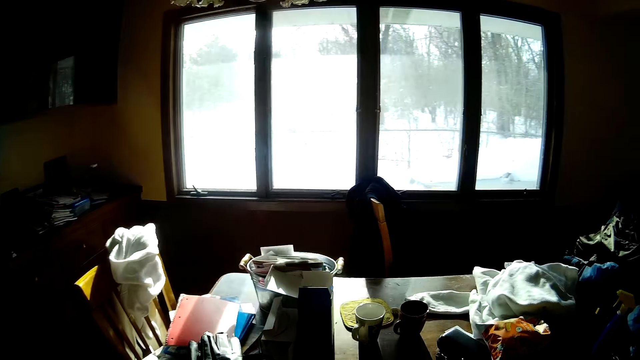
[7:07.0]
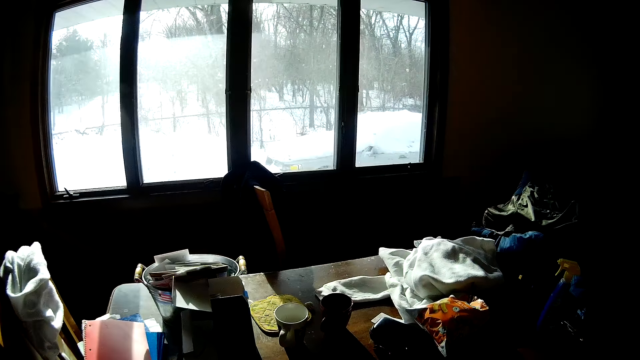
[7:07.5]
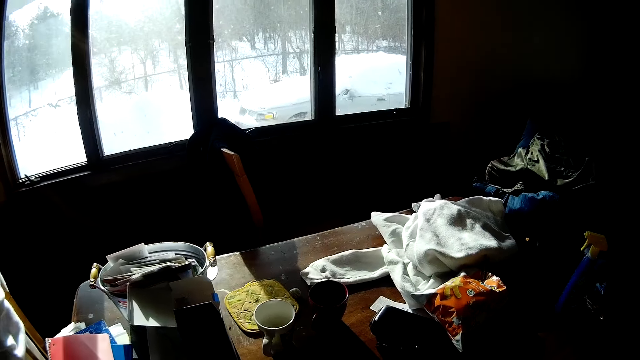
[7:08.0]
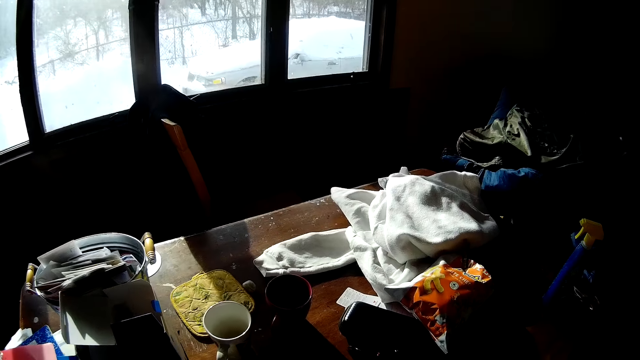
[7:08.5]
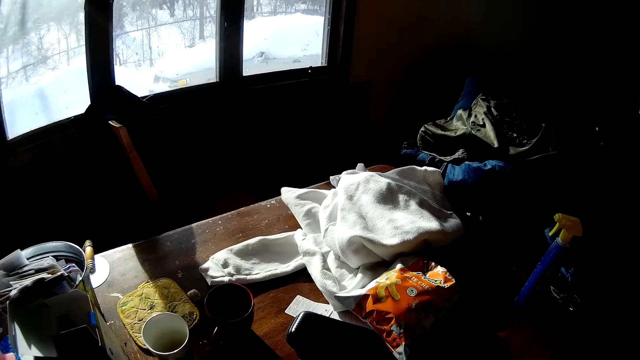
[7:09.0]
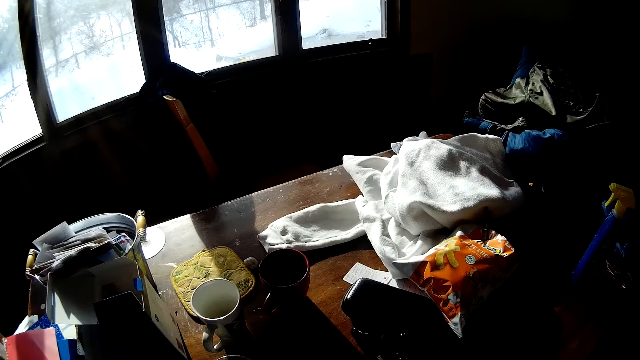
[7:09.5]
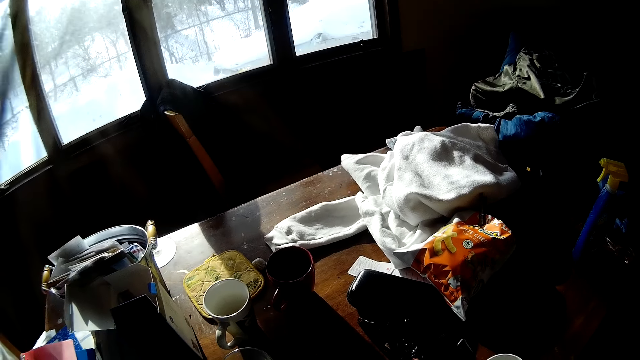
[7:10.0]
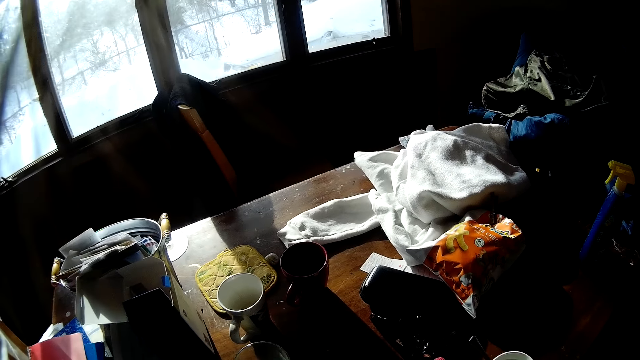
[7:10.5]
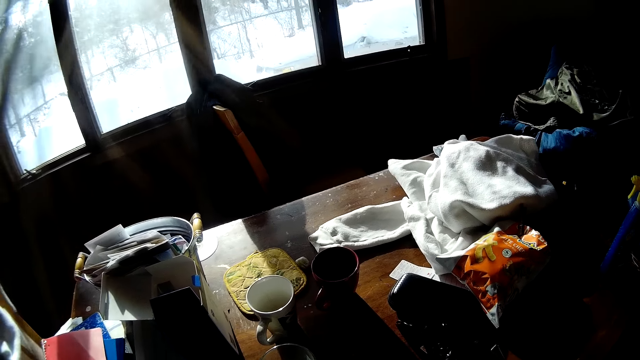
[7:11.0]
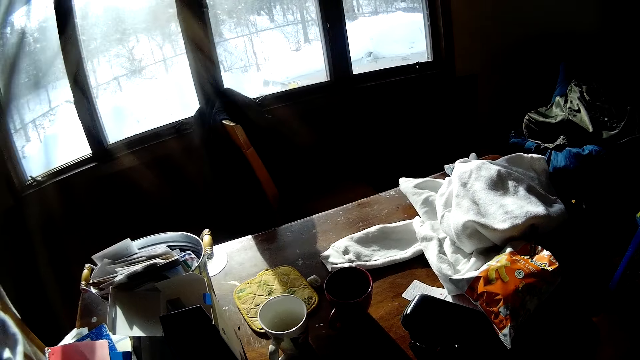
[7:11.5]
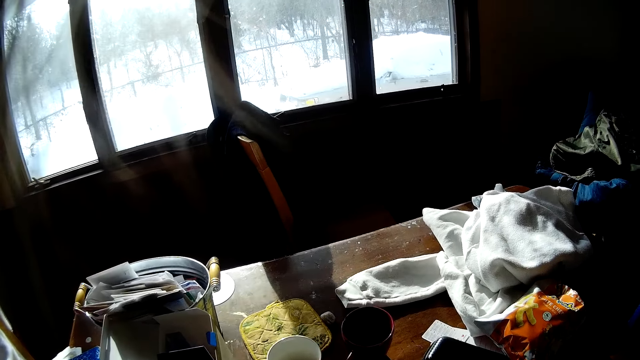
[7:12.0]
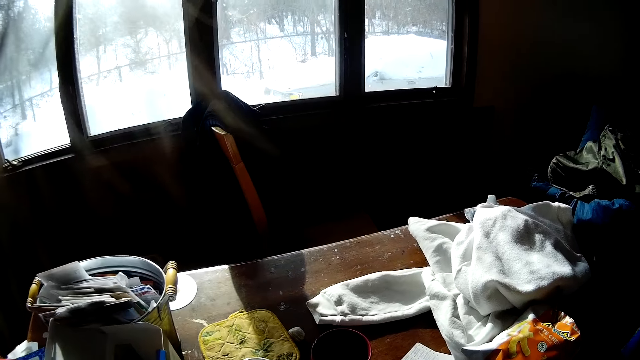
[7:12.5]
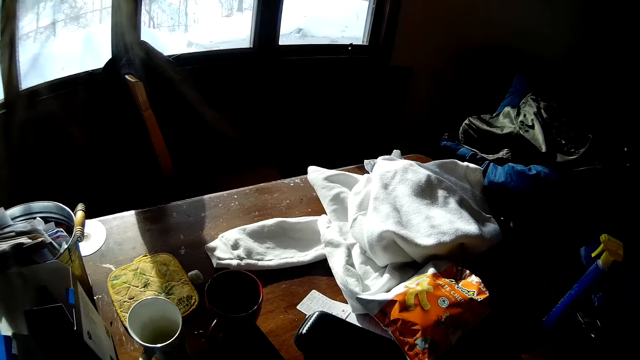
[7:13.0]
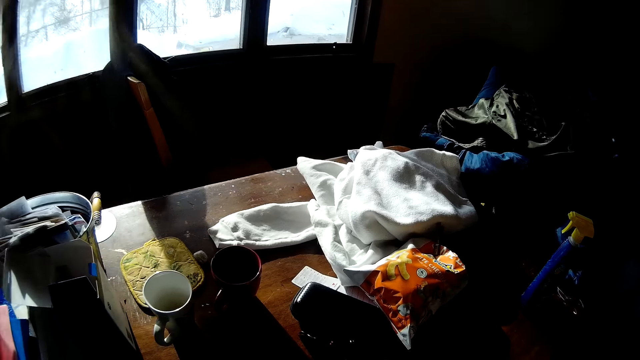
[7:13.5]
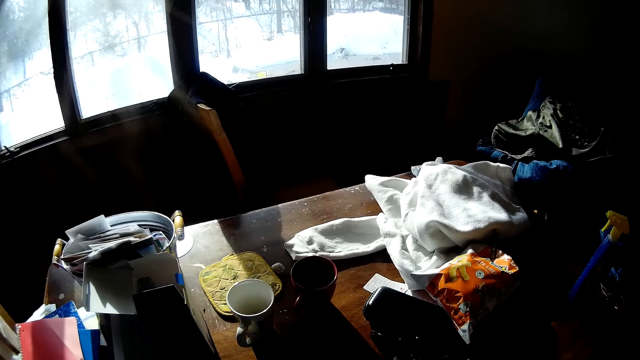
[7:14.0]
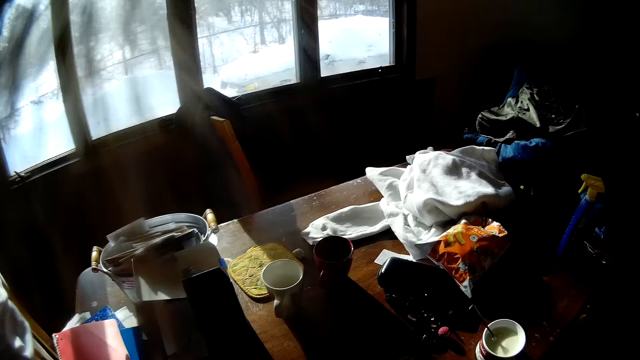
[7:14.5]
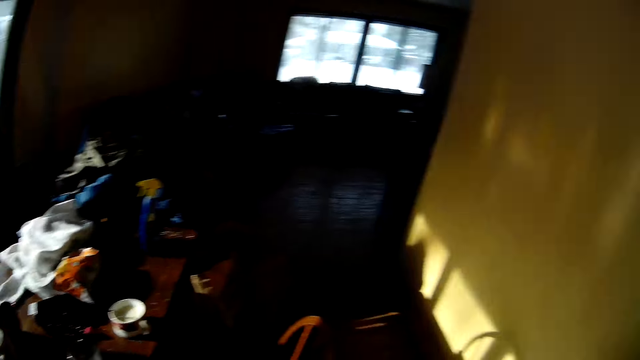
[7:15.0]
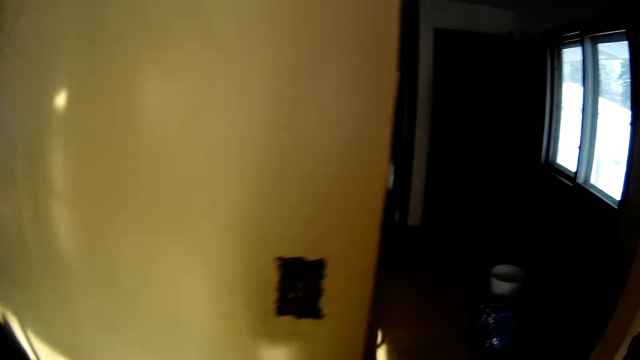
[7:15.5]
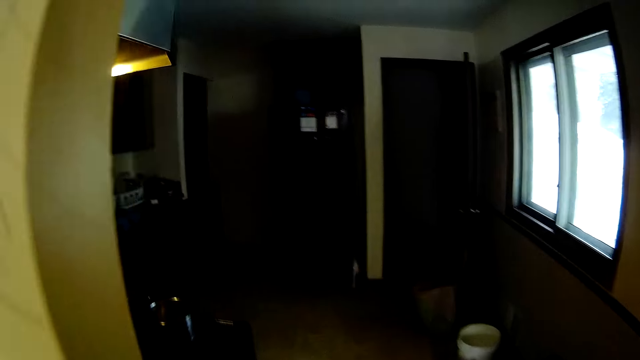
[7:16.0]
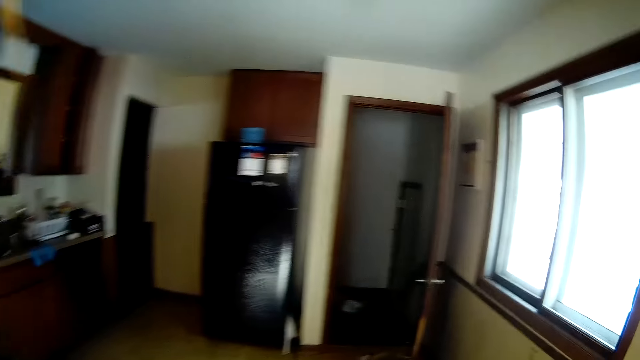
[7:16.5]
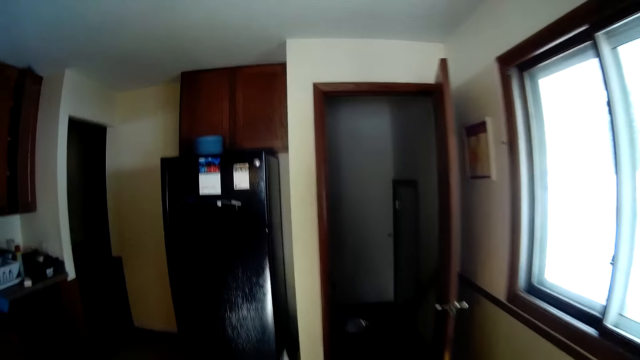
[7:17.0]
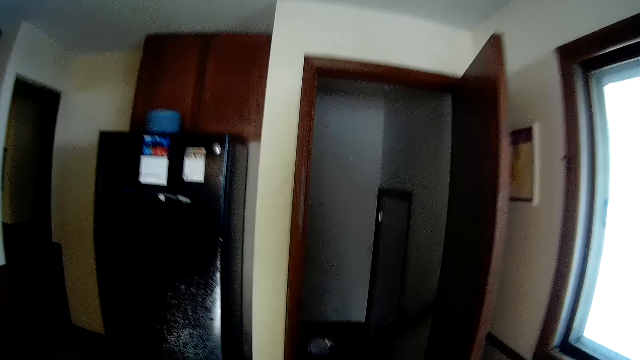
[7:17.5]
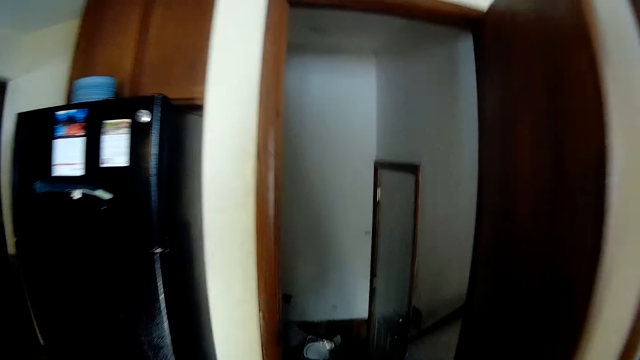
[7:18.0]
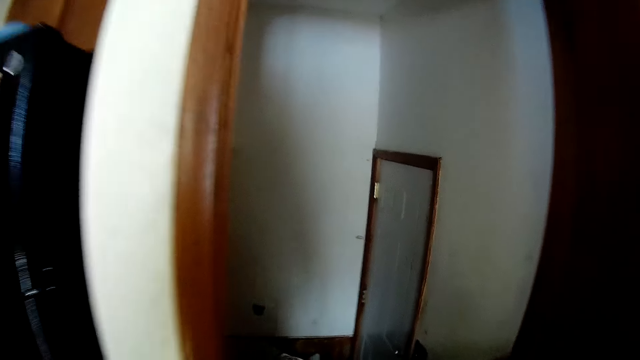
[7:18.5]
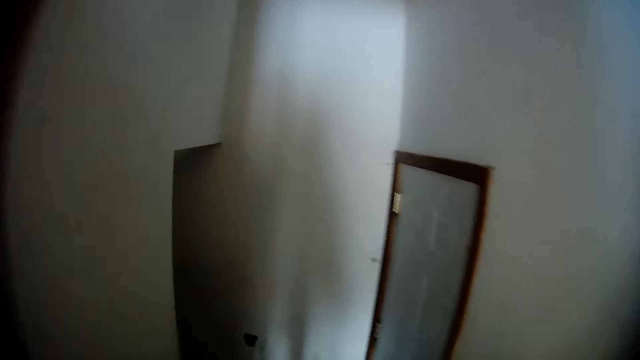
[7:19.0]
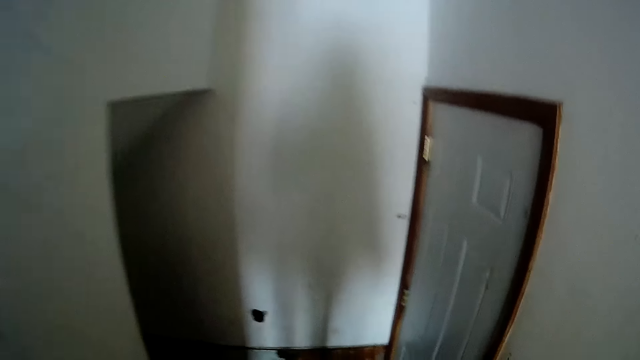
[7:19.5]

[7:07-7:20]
The camera wearer moves around.

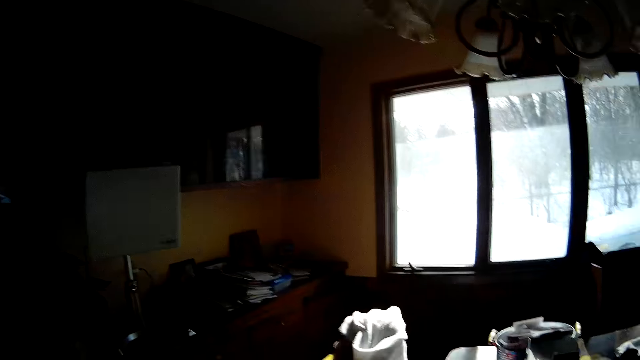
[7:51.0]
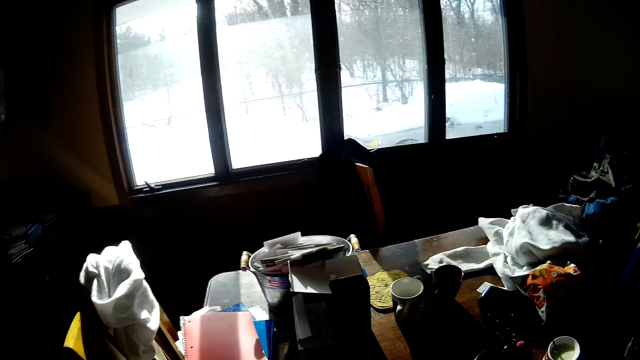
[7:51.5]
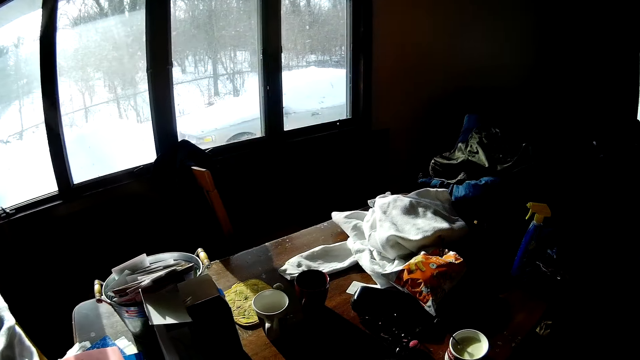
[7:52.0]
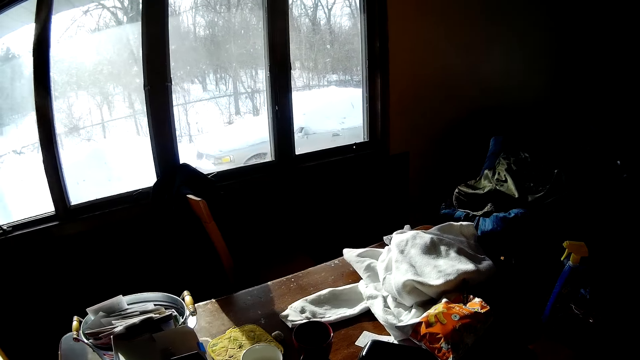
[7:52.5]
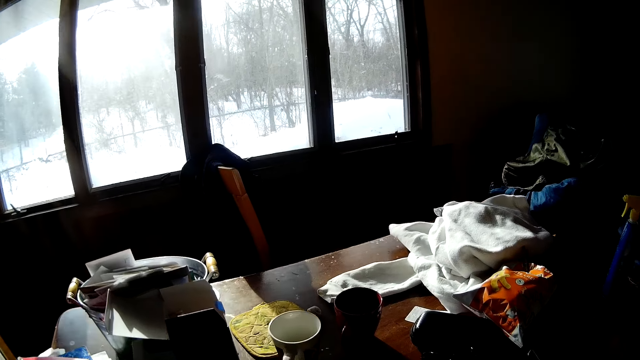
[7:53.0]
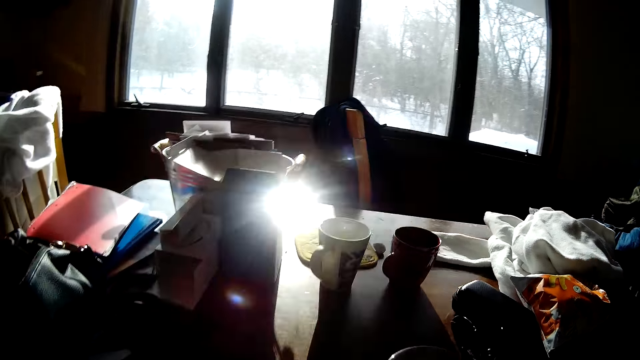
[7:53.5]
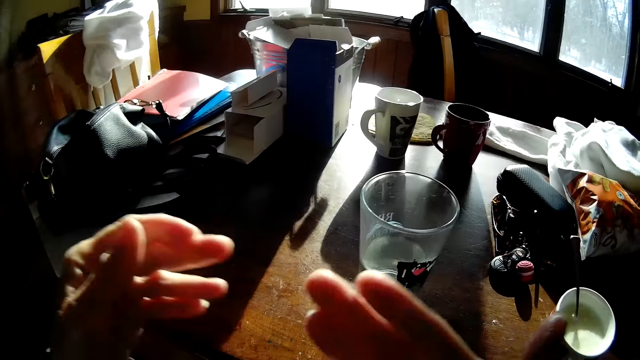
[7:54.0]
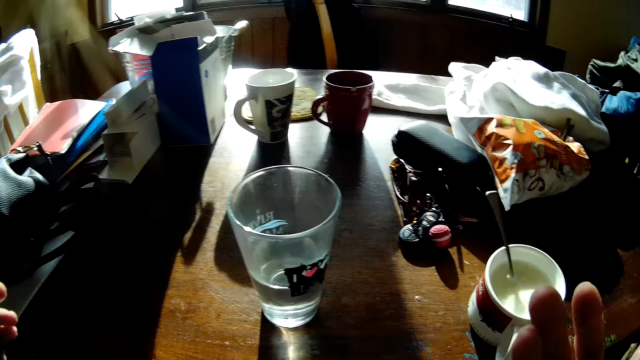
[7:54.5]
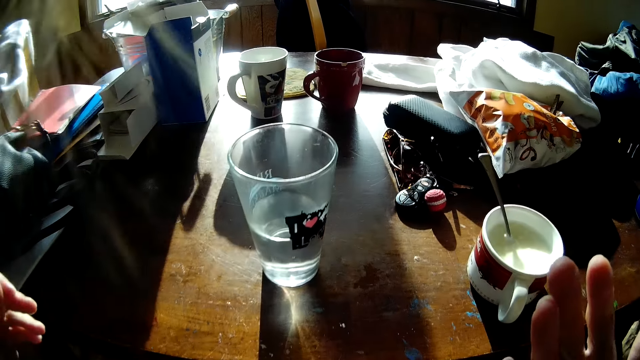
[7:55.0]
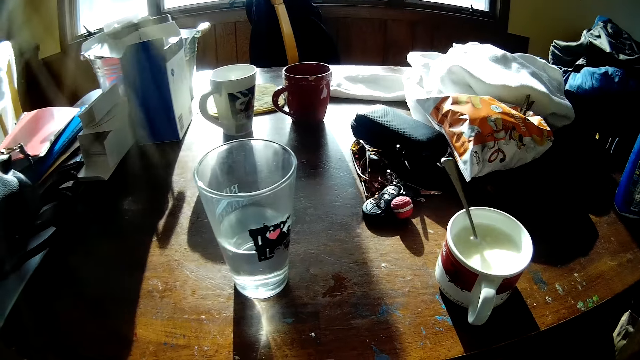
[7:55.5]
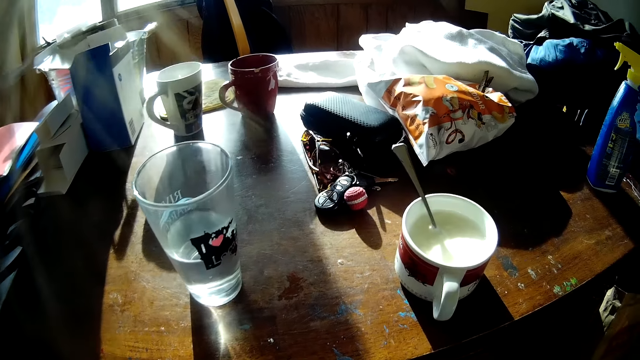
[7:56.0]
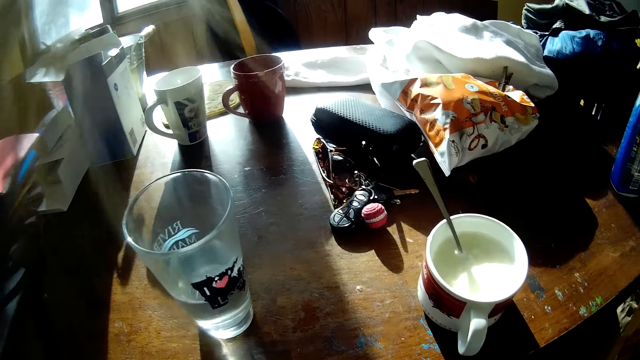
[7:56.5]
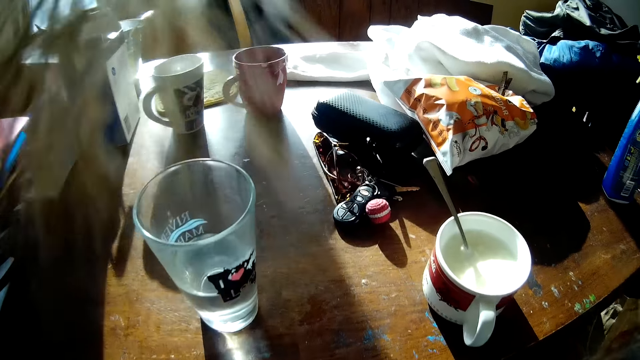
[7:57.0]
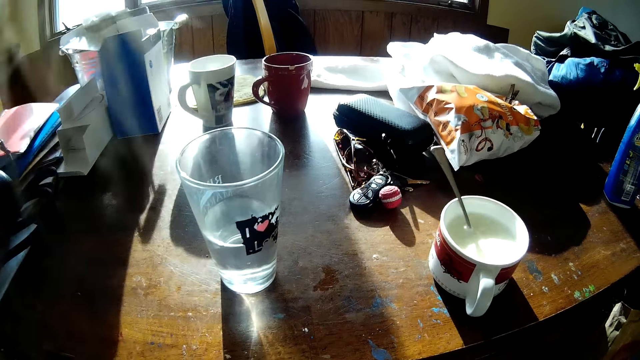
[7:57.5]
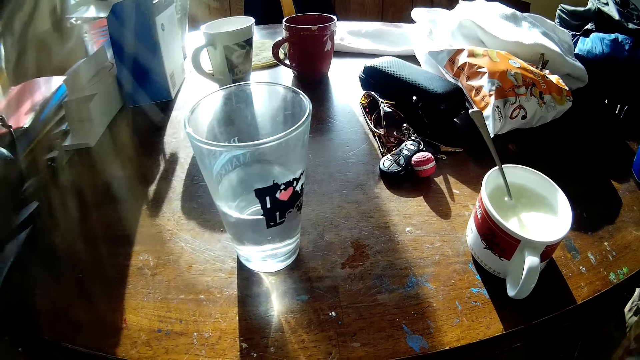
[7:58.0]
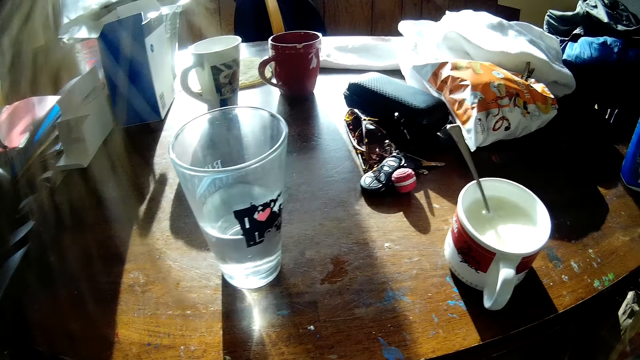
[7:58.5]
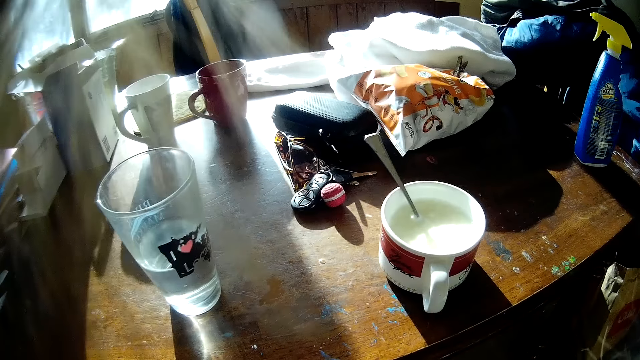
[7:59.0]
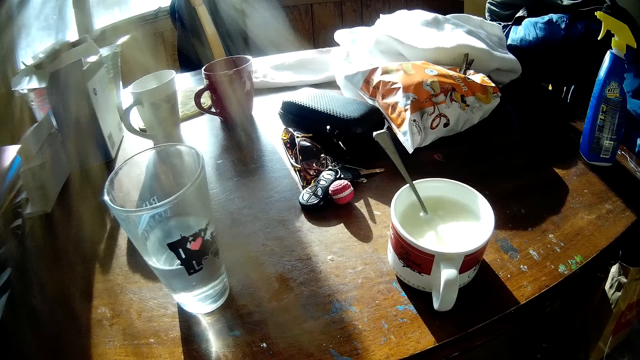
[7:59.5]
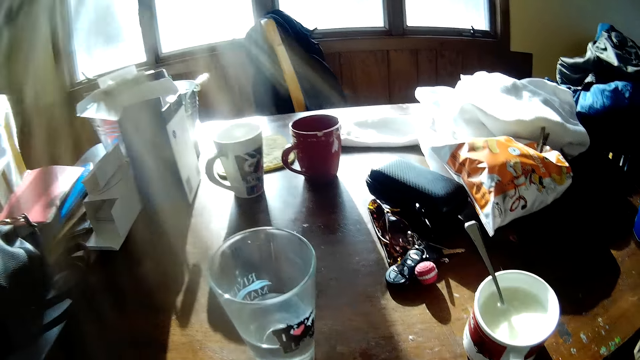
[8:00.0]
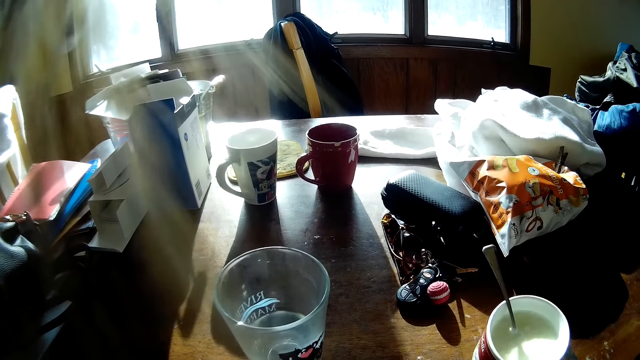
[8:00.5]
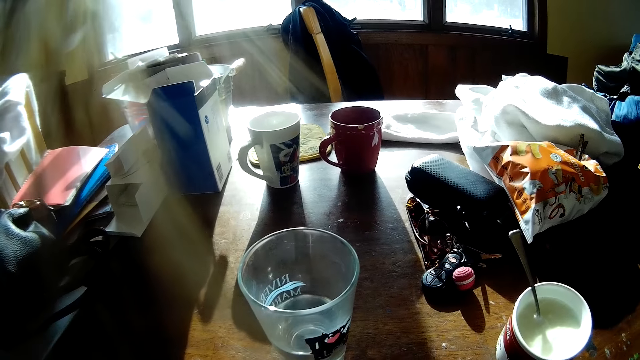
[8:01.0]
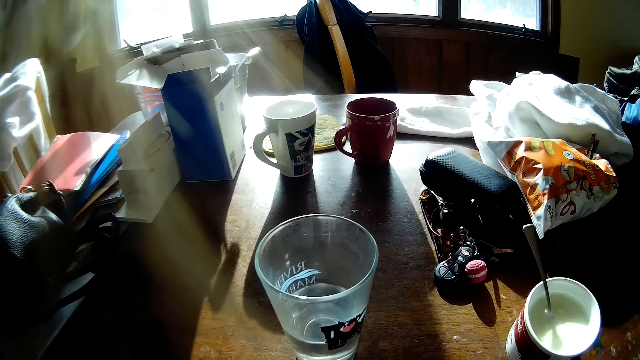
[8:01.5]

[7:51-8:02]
The camera wearer sits down.
